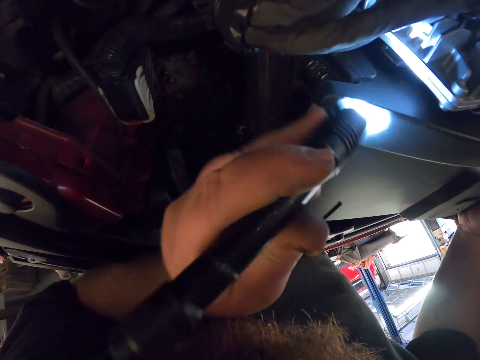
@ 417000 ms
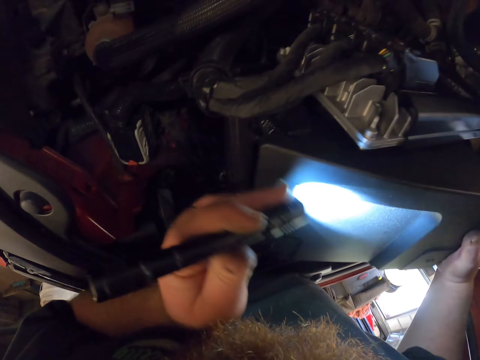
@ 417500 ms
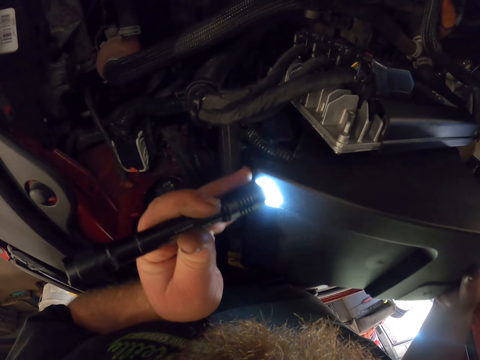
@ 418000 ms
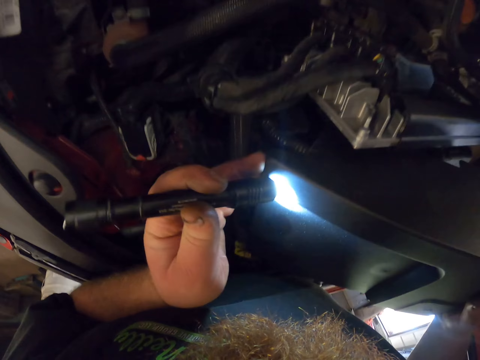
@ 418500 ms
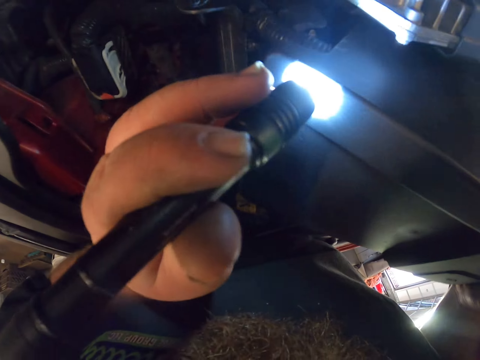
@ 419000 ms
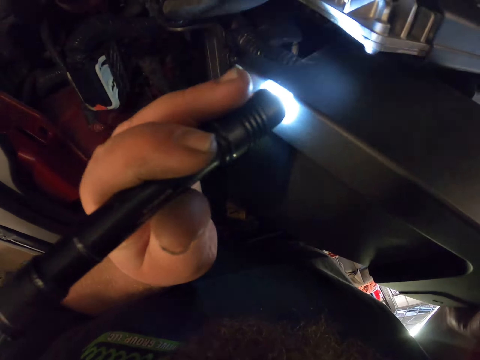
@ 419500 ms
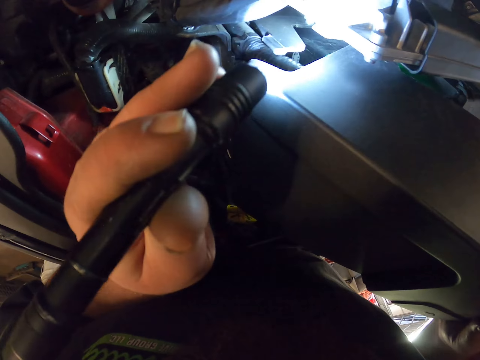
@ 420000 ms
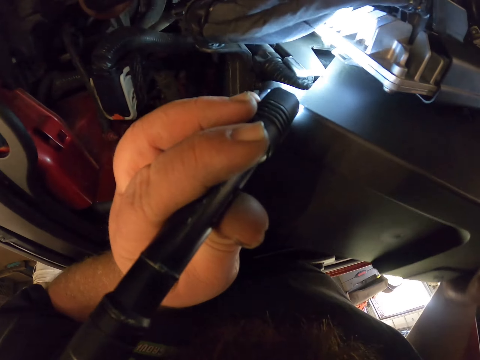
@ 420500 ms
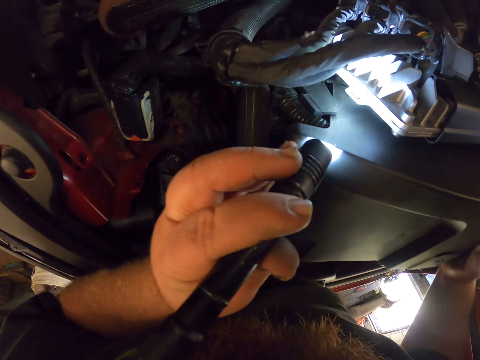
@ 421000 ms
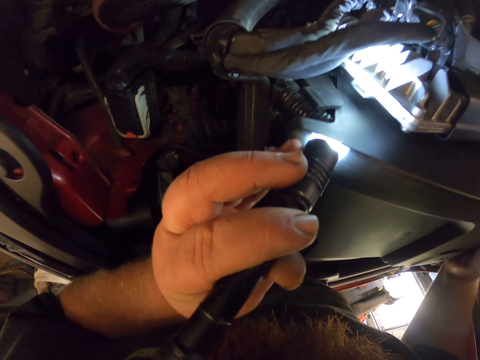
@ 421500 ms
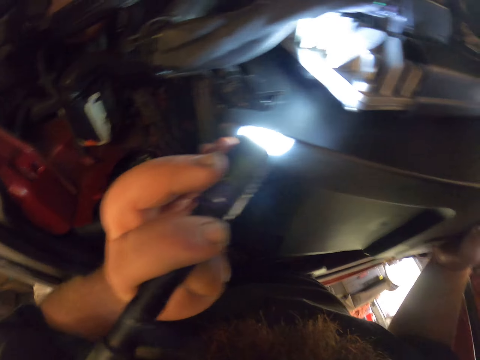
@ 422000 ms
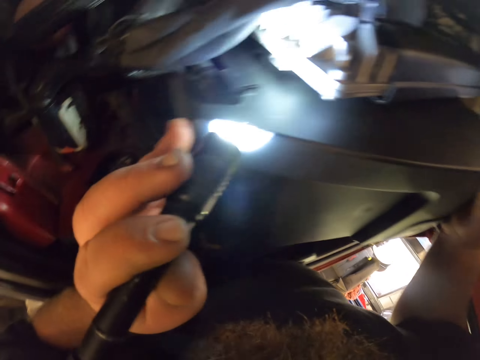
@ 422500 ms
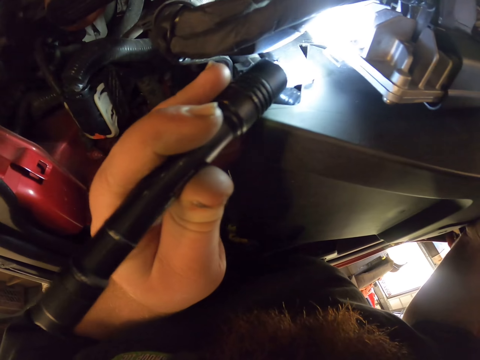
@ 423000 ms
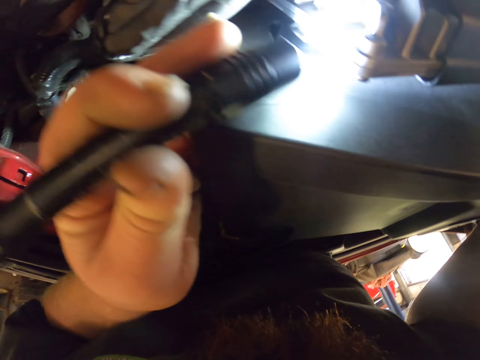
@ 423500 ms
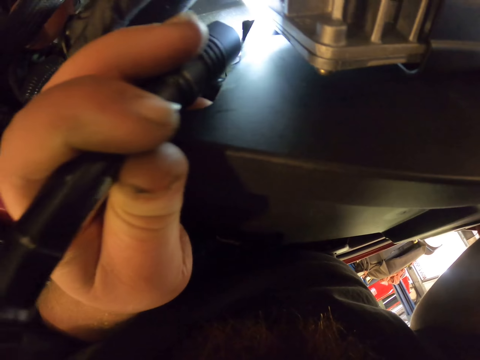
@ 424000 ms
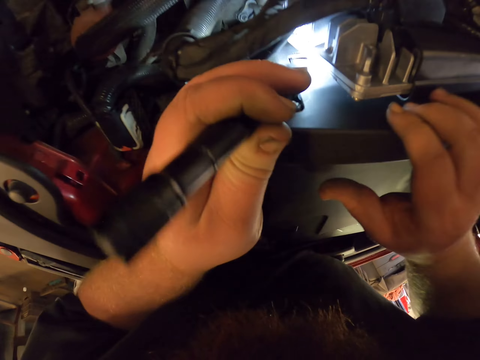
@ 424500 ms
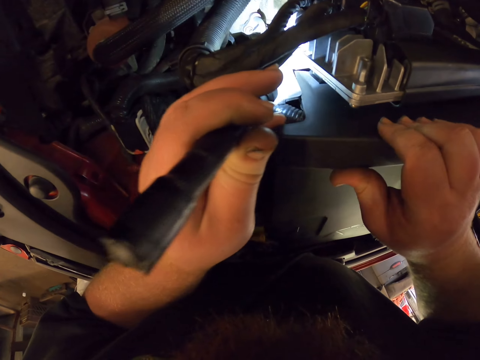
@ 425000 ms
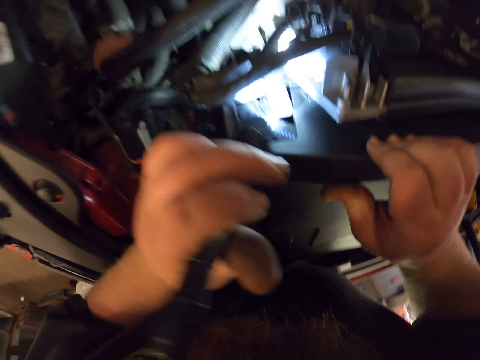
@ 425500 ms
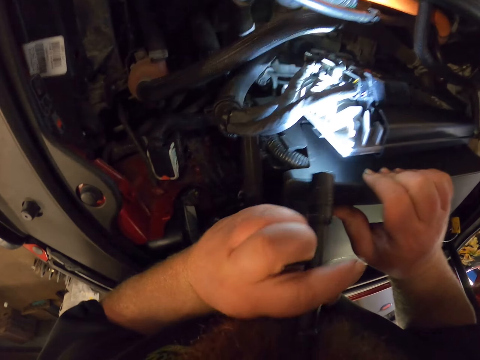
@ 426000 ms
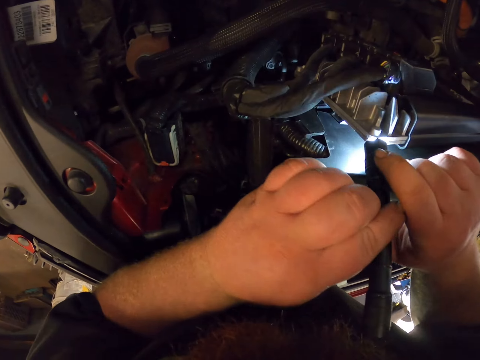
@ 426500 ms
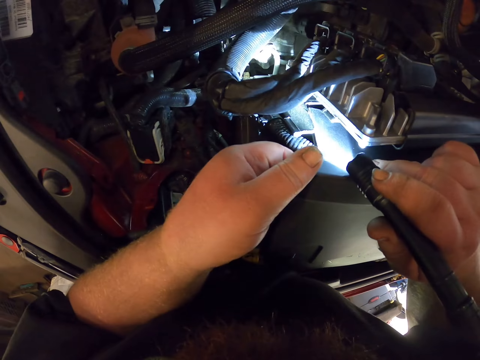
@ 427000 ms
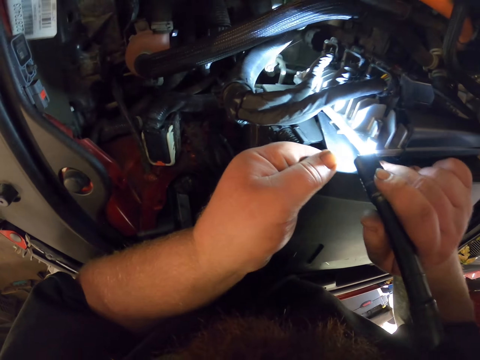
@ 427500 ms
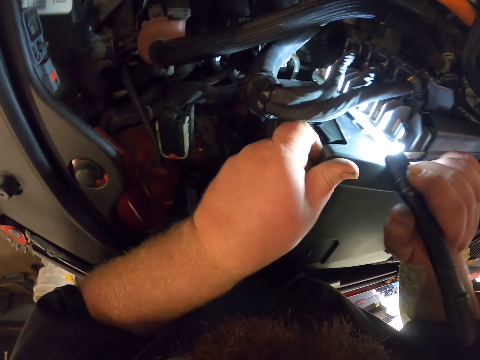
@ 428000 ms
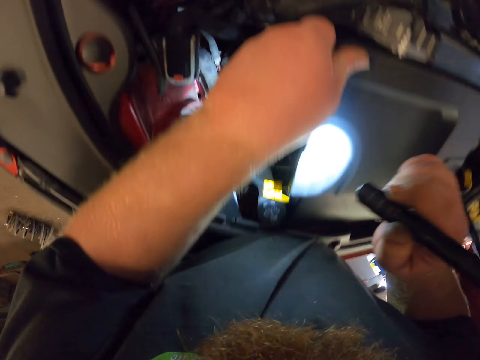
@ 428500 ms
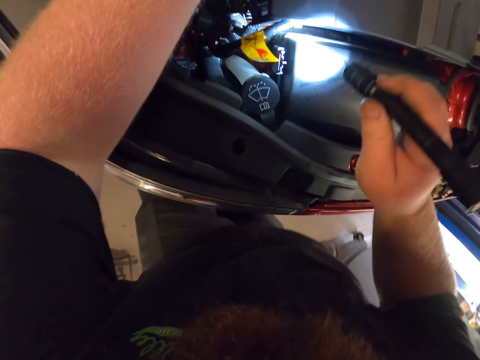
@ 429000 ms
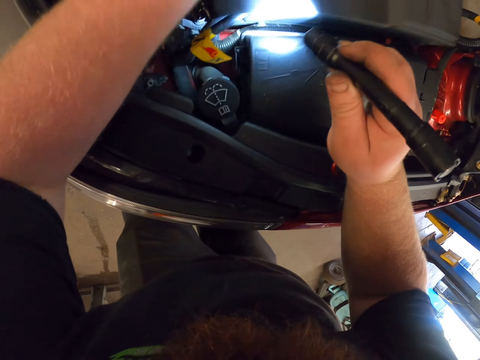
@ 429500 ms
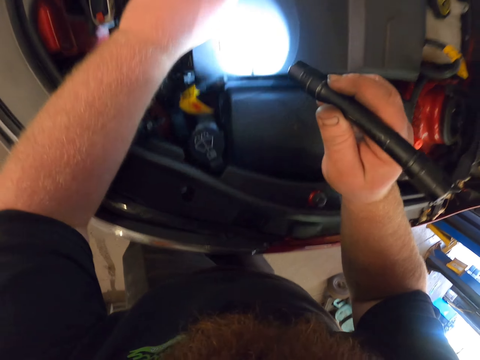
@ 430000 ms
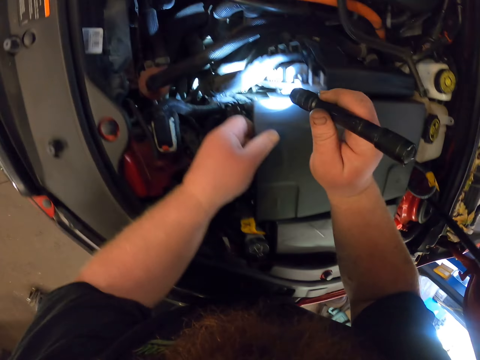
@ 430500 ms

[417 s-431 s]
The camera wearer illuminates the car engine with the torch. They fix the cover on the car battery. They pick up the torch with the other hand. They fix the cover on the car battery.

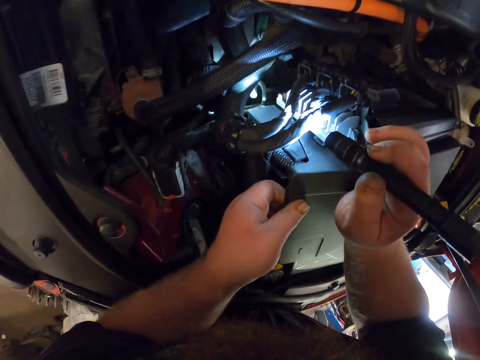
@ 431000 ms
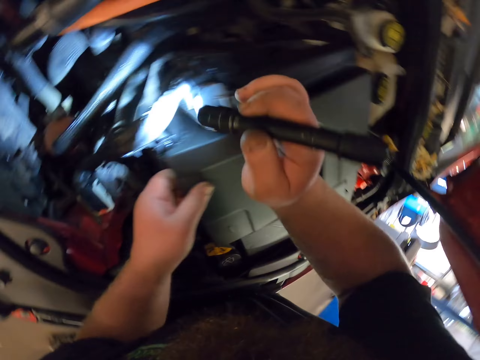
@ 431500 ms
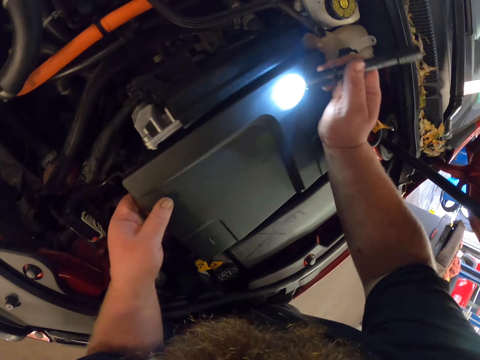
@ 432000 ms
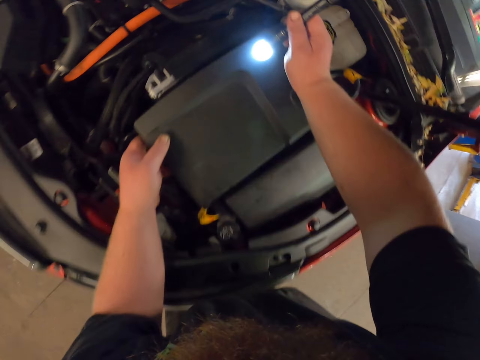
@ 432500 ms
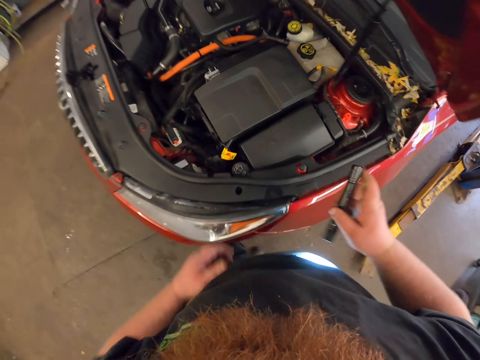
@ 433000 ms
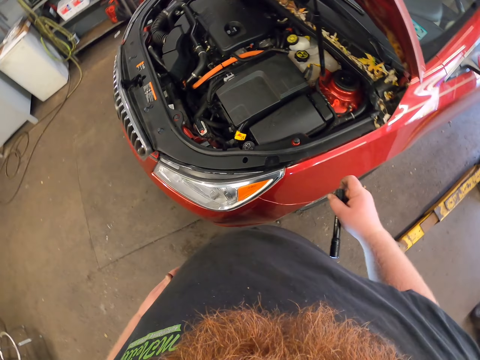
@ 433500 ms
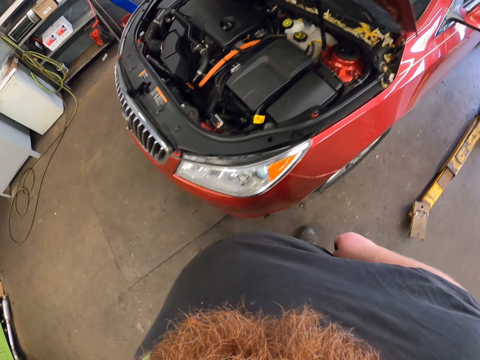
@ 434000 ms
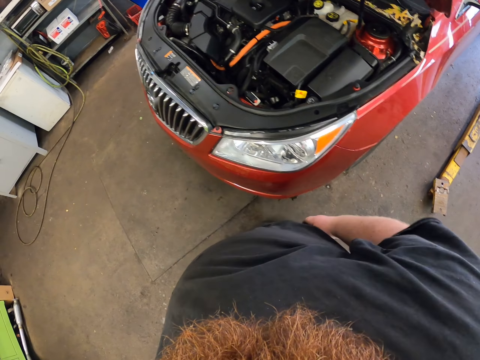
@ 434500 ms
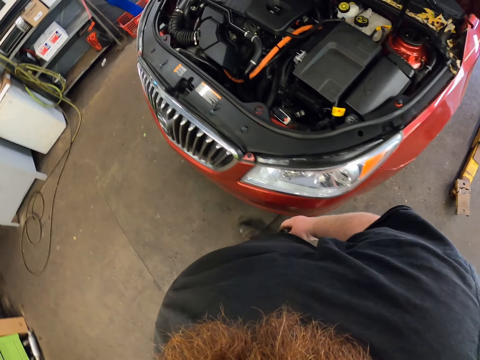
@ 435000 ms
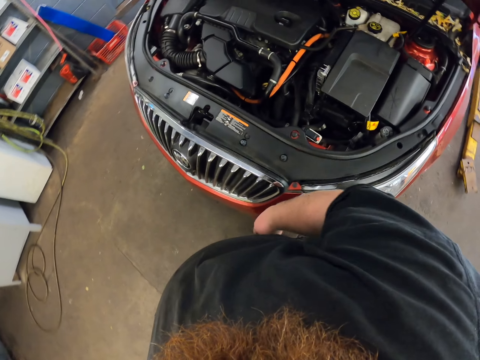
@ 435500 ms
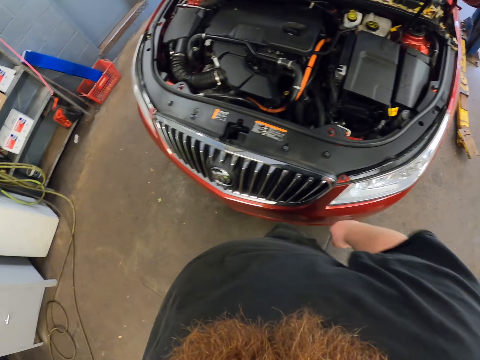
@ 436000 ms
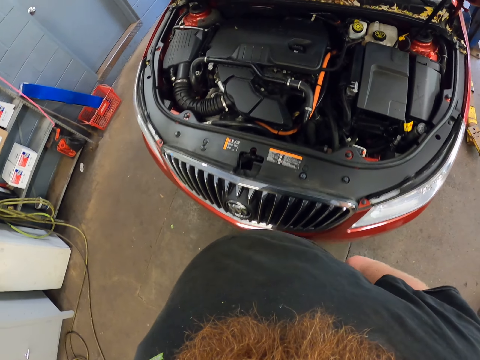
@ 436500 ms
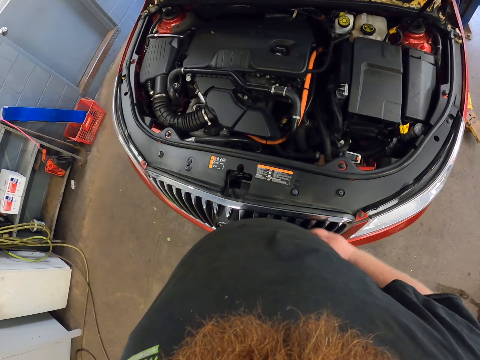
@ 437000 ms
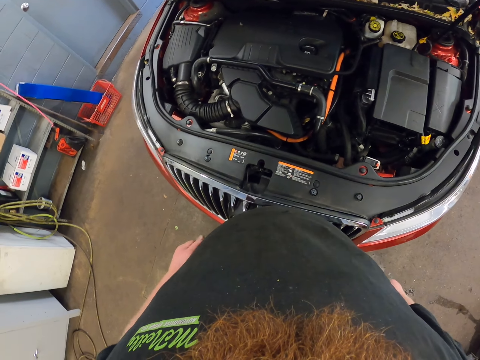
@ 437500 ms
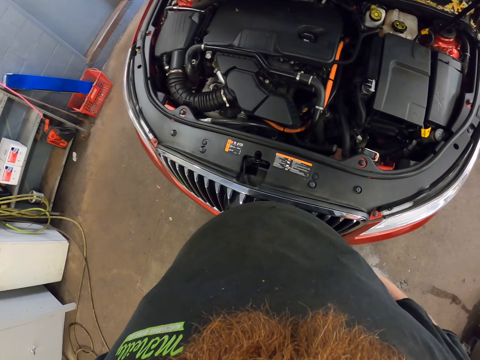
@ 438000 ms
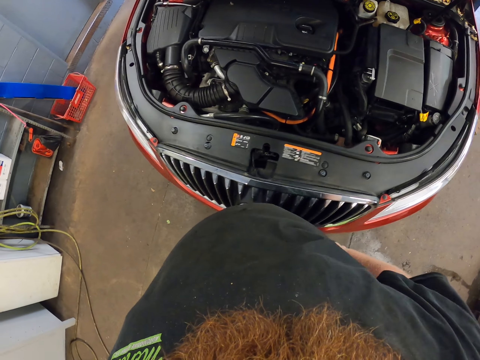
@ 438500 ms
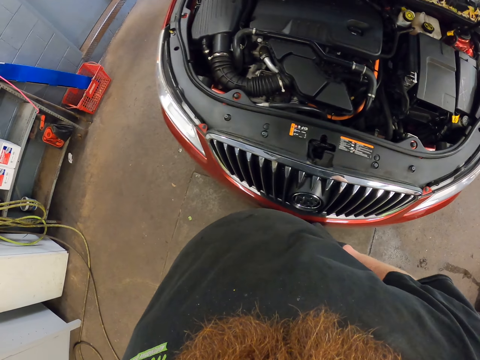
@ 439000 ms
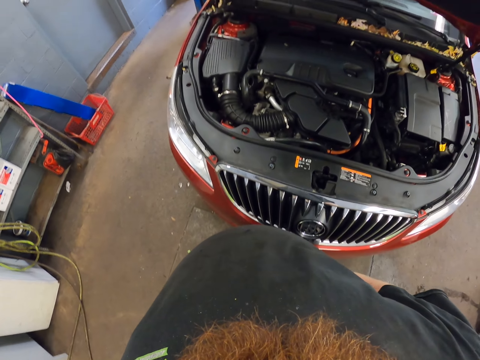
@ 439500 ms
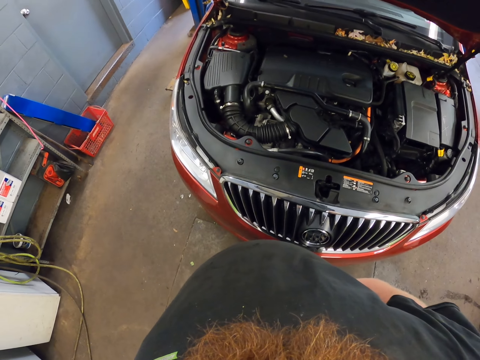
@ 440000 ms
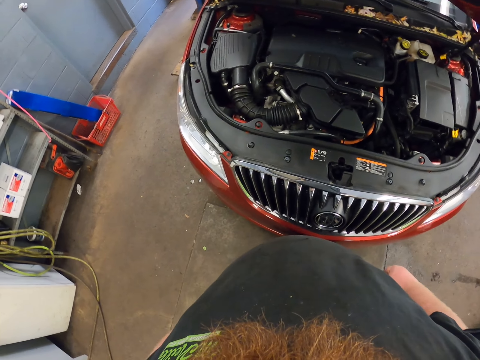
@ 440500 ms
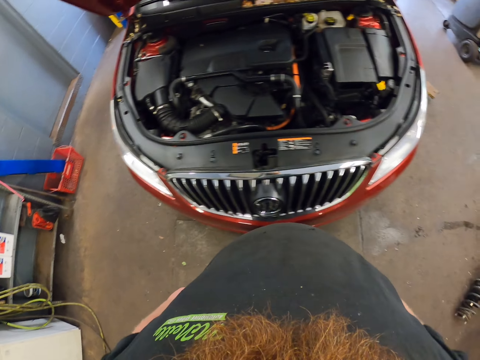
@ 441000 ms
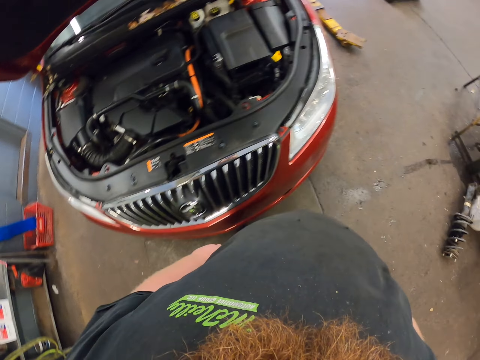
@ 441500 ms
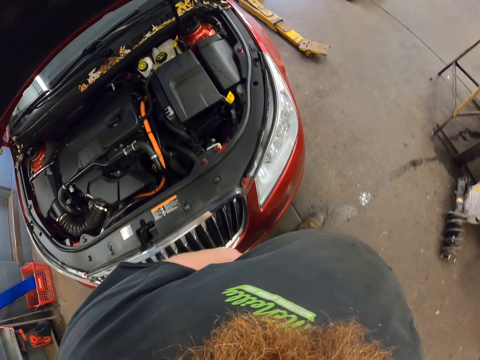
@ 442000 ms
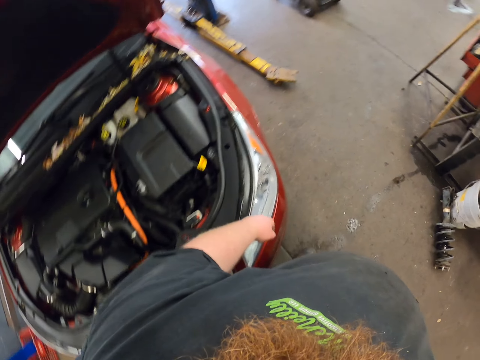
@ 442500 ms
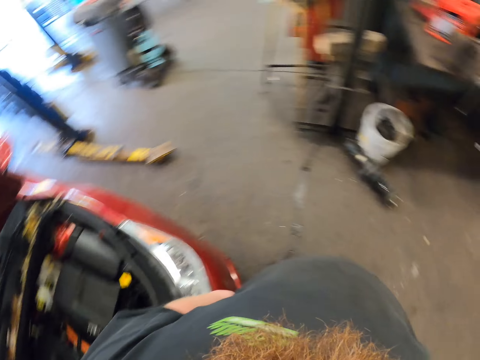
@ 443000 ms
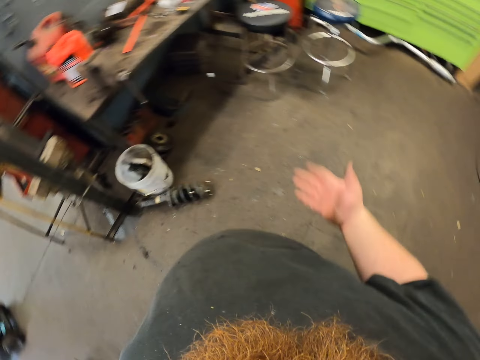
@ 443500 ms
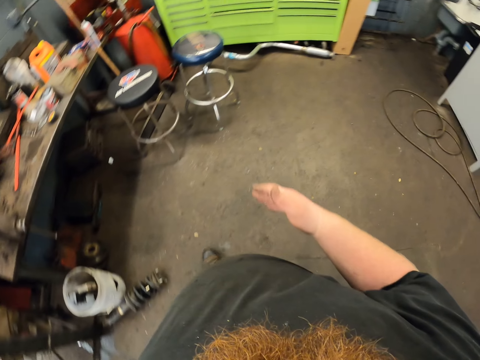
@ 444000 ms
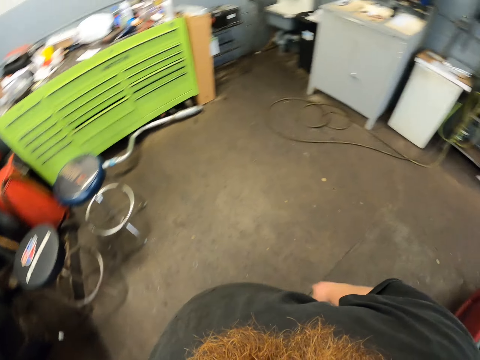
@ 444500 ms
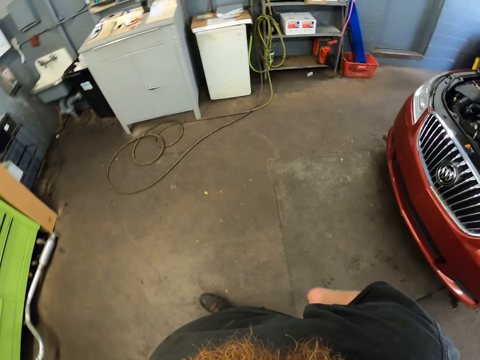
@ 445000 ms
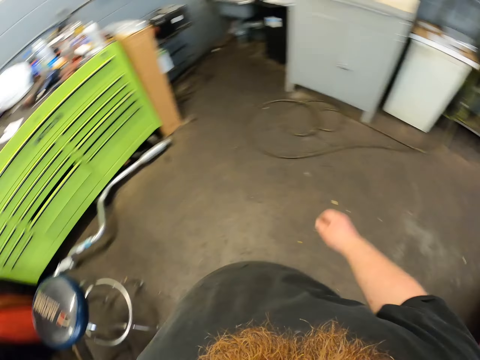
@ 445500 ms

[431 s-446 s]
The camera wearer moves around. They put the torch in the pocket. They walk in the garage. They look around. They walk around. They look around. They look at the hand. They walk around.
